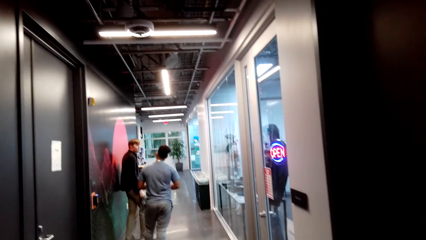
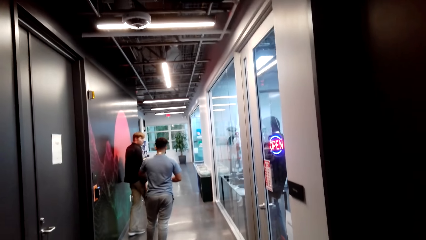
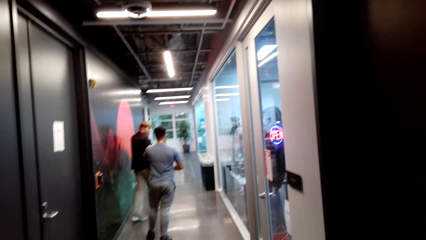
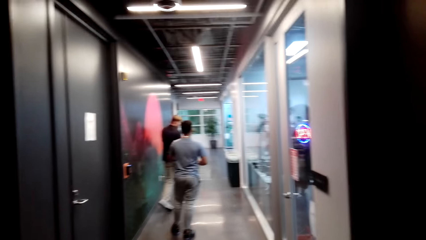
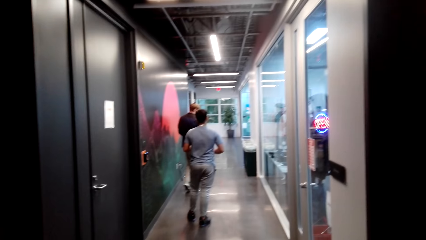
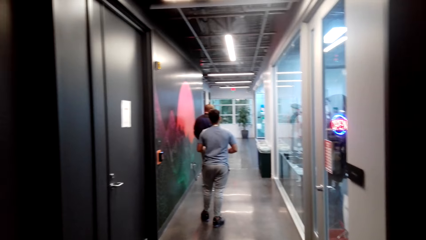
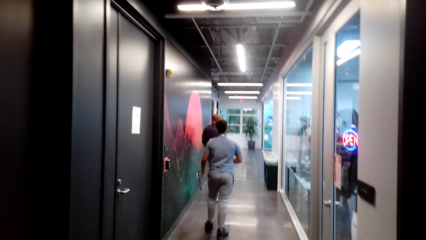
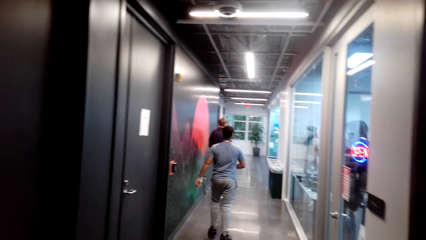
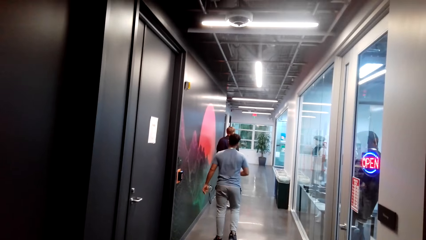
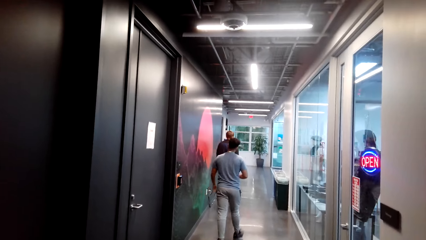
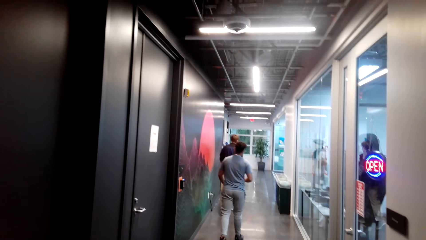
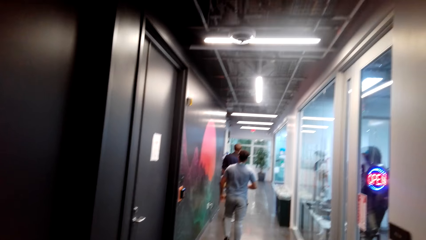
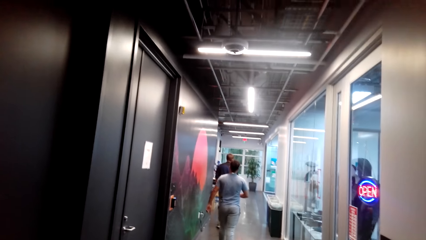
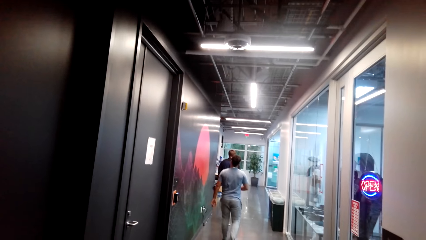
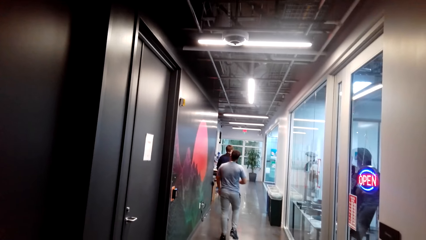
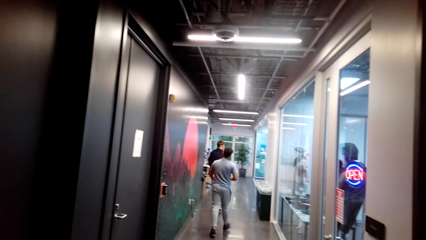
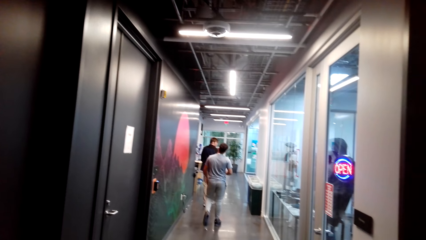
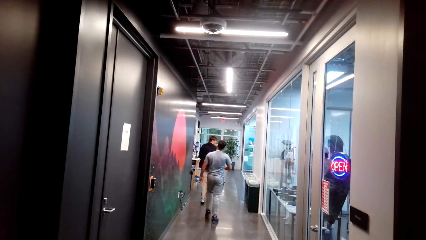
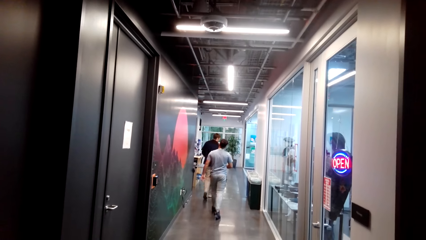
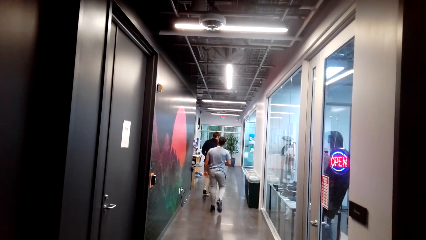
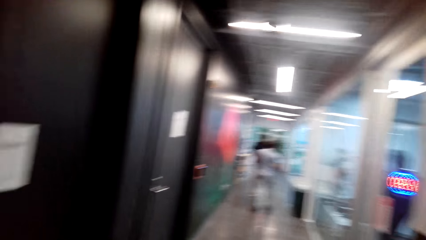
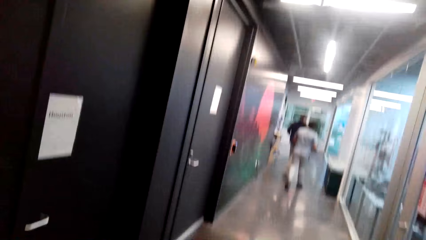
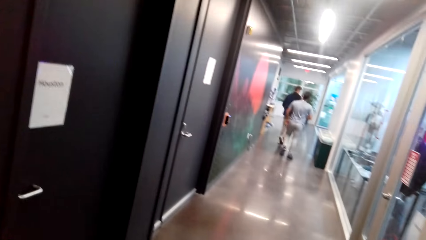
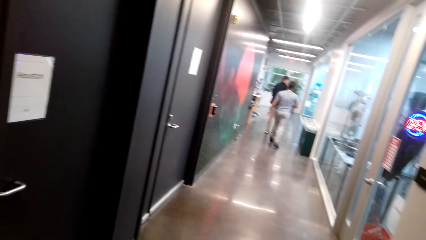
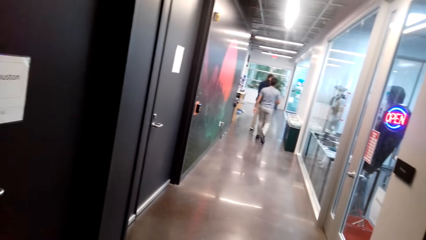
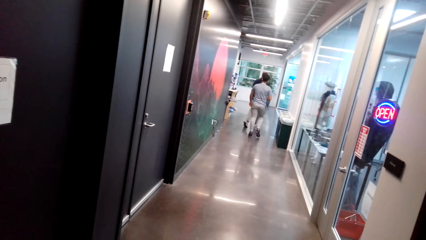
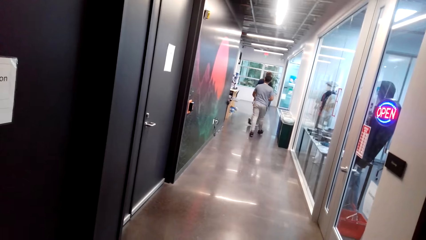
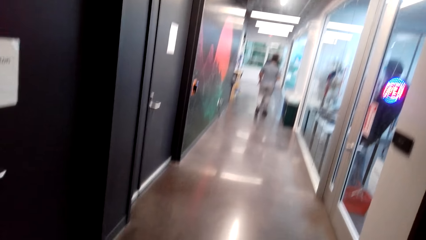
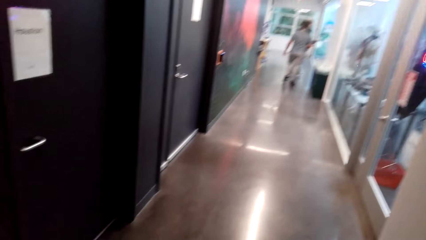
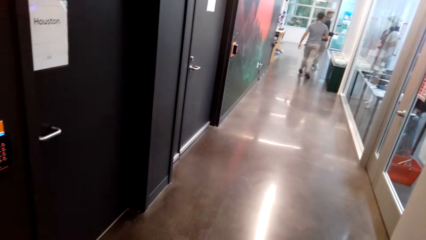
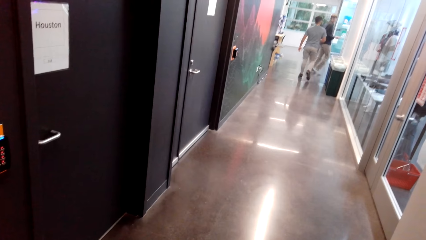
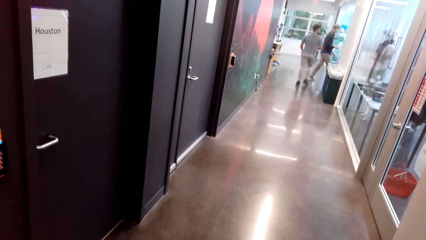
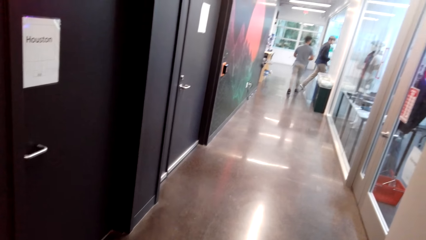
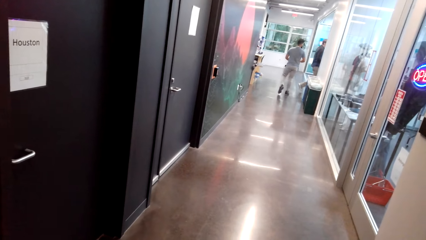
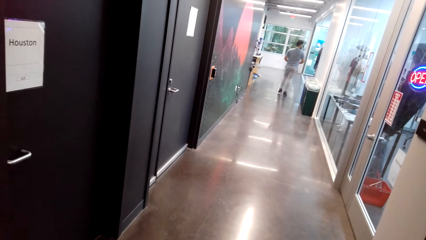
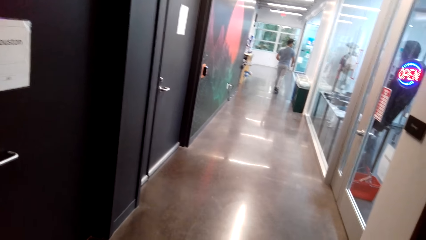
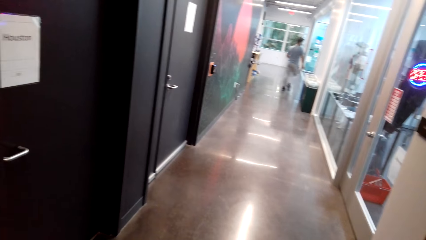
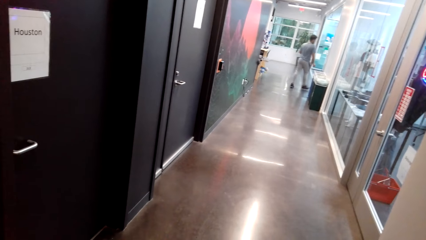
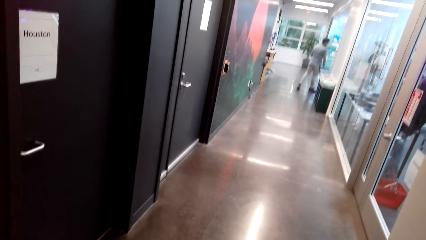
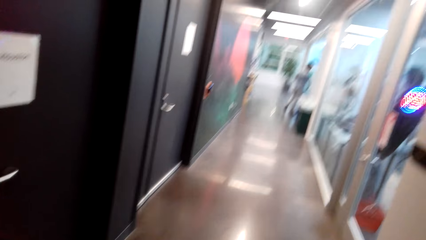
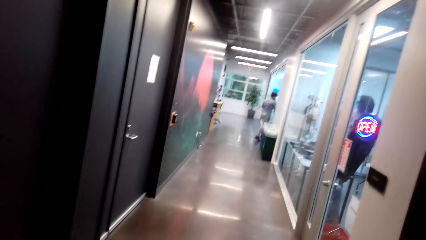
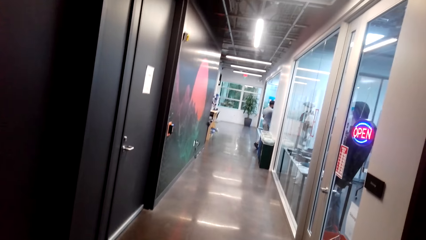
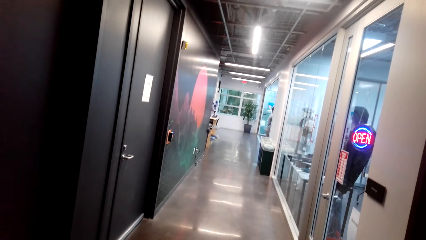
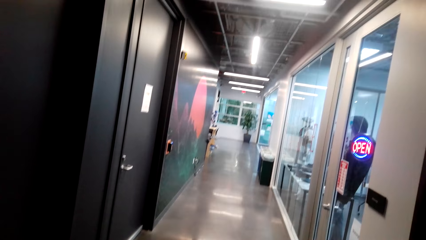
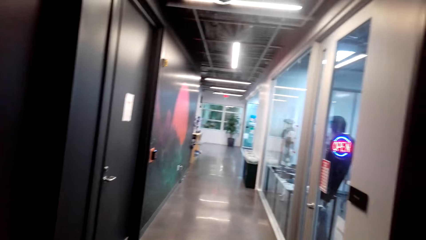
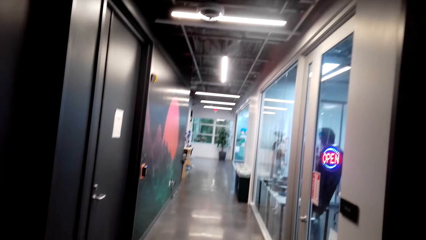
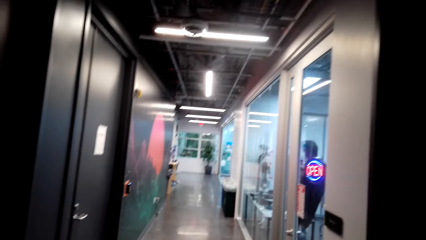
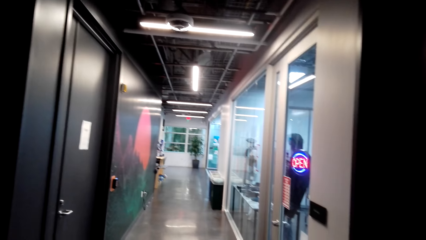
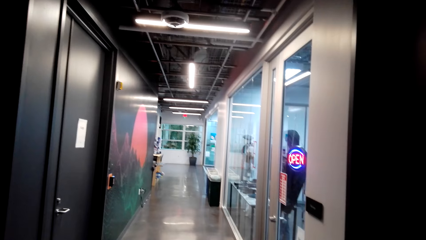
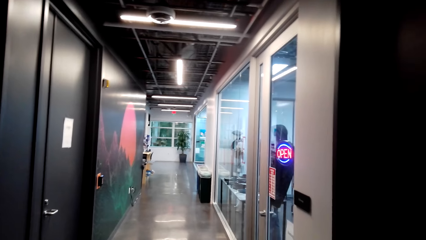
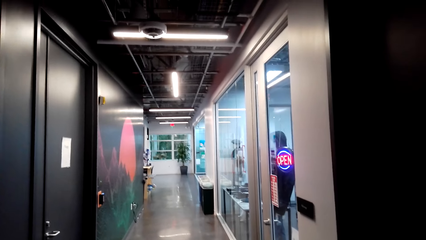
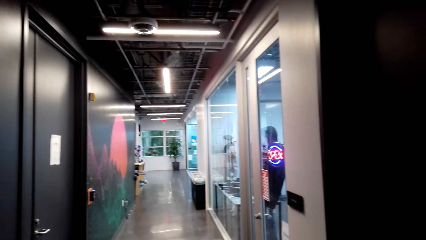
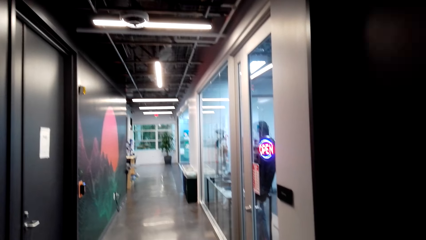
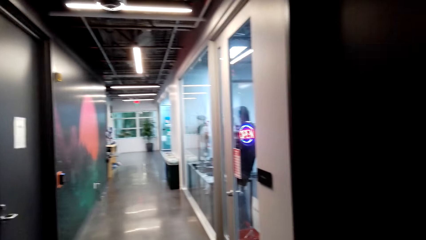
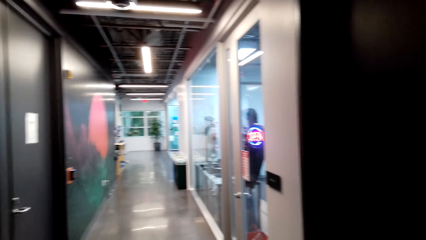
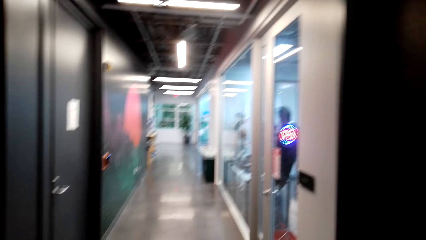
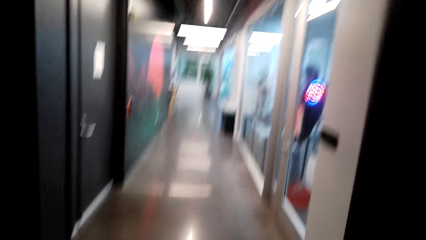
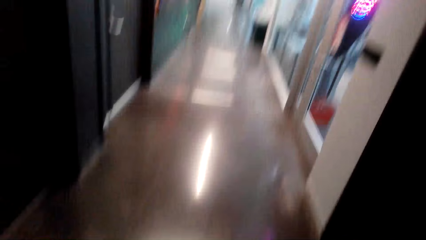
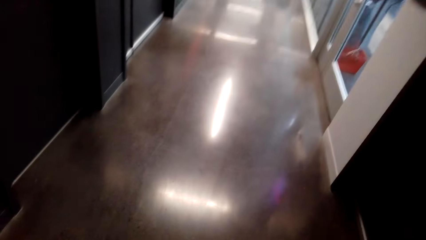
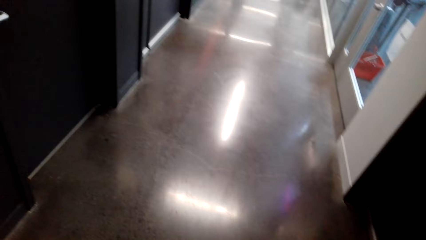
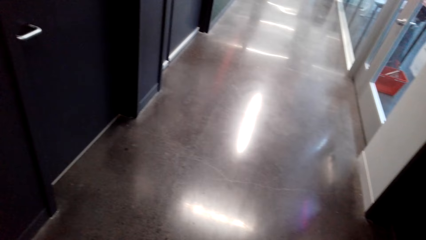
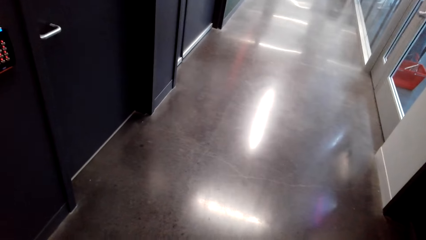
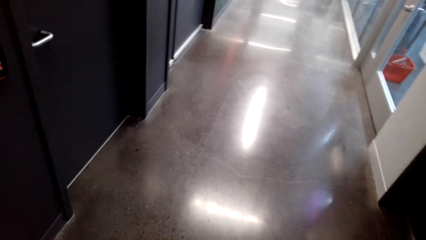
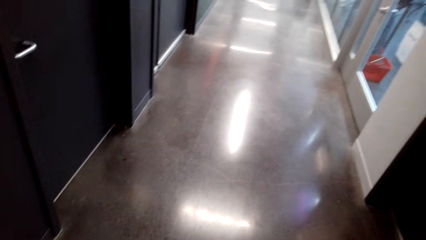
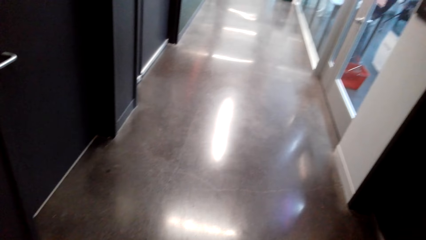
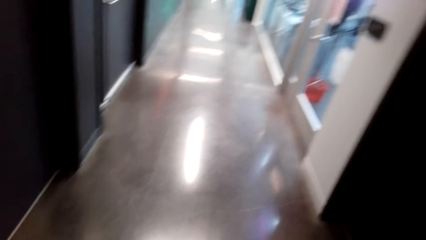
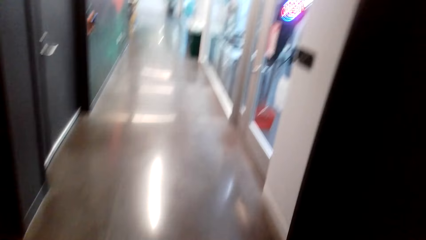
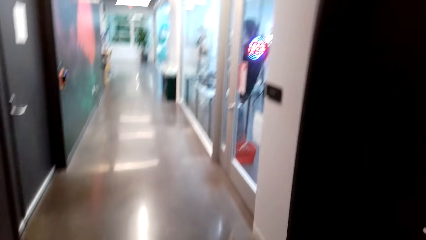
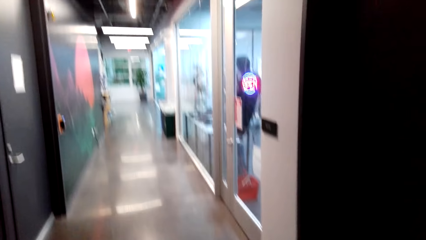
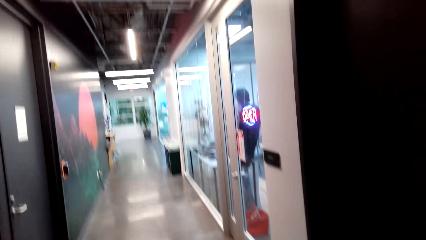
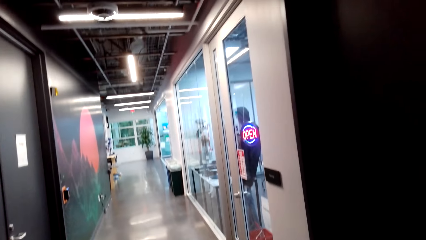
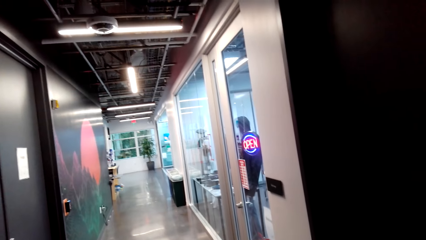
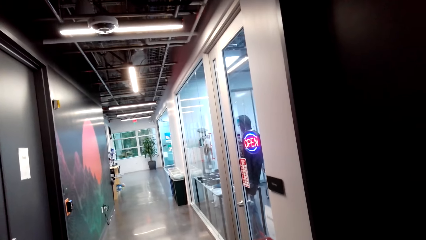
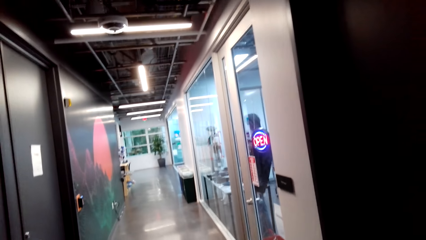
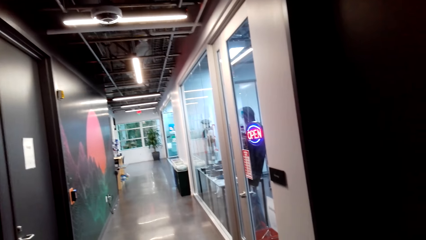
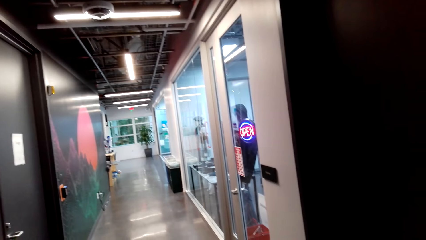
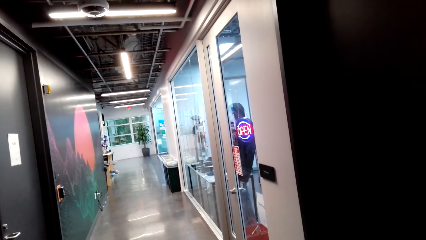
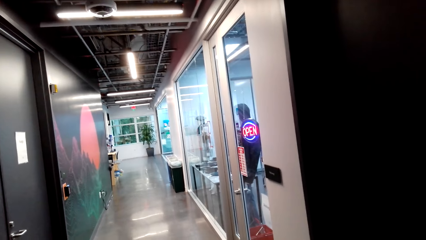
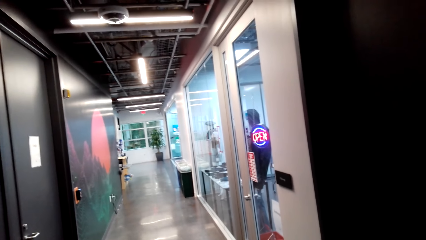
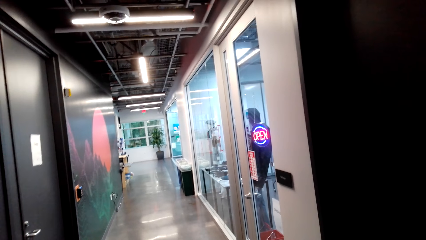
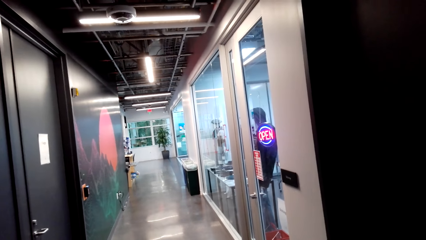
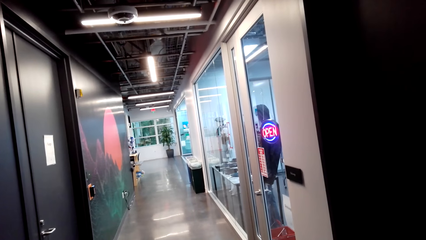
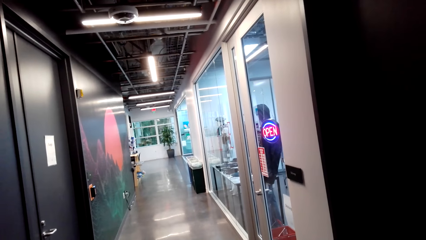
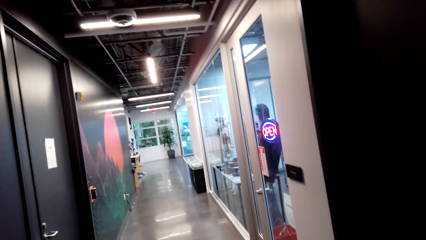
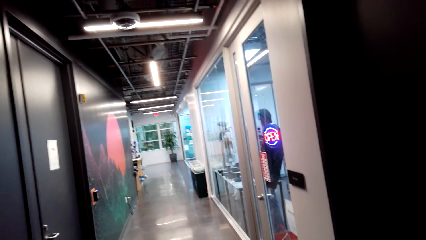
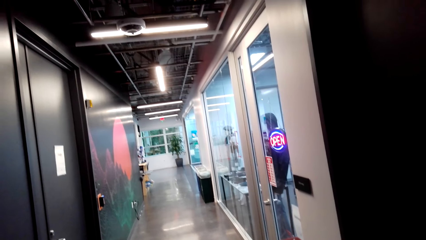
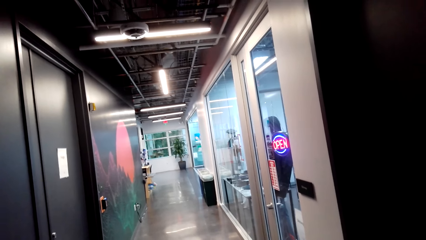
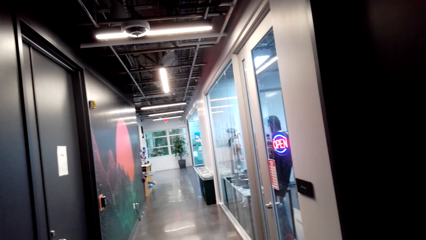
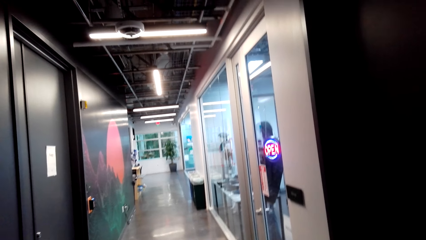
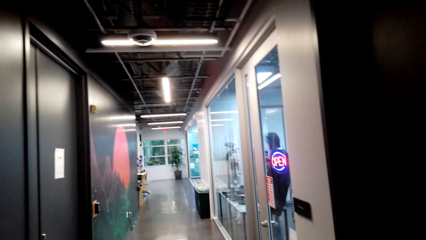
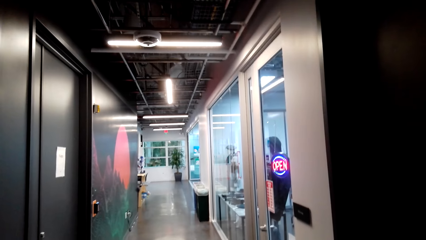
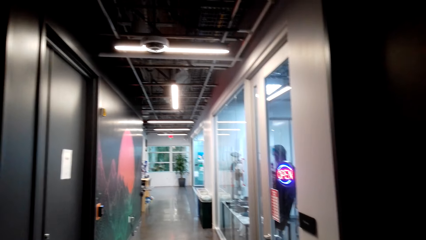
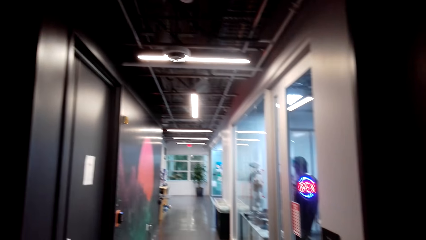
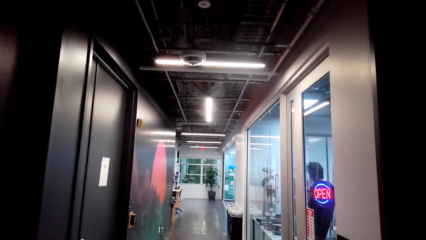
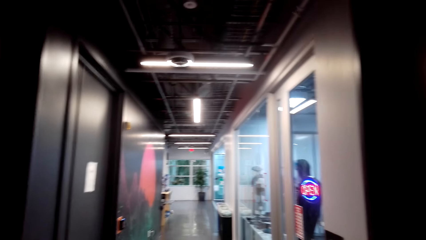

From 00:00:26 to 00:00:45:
A man and another man walk around the corridor. The first man and the other man turn right.
